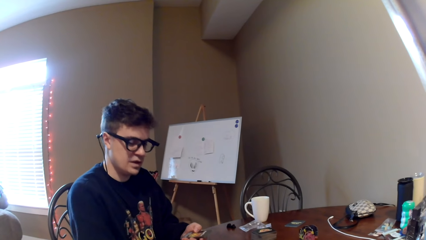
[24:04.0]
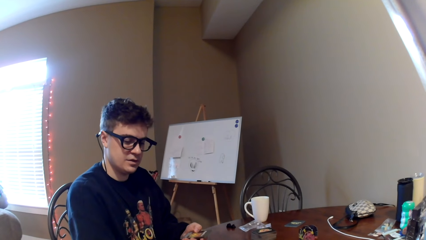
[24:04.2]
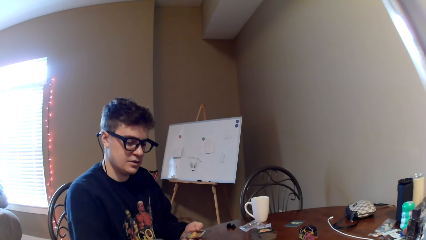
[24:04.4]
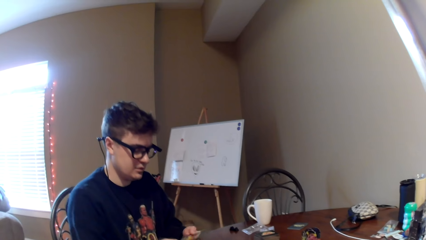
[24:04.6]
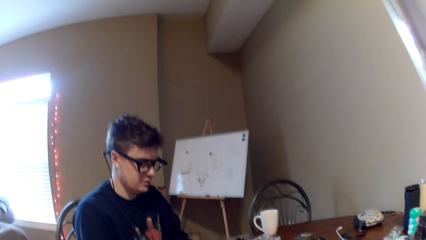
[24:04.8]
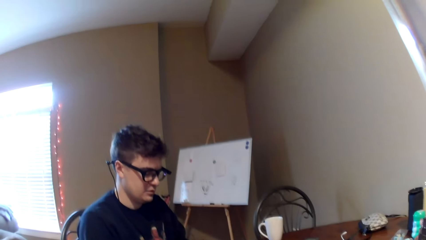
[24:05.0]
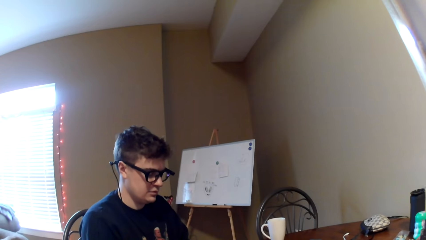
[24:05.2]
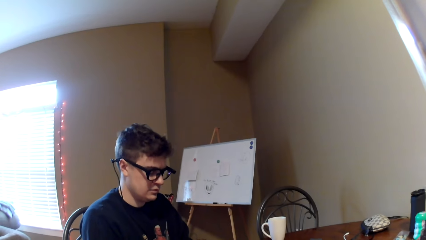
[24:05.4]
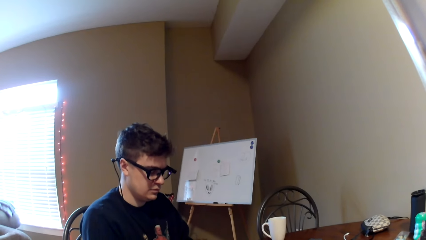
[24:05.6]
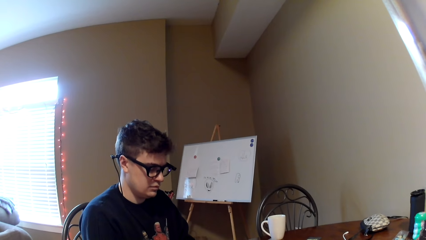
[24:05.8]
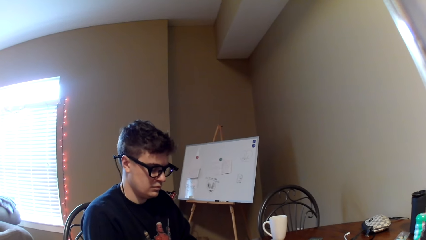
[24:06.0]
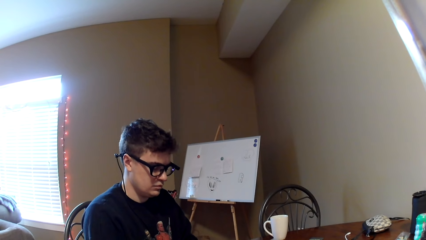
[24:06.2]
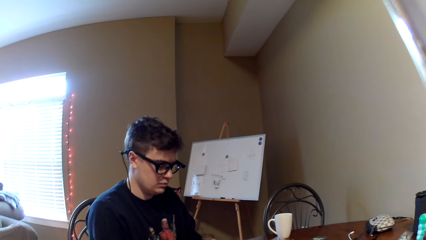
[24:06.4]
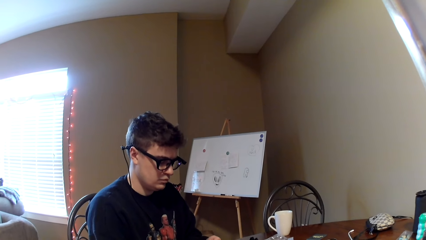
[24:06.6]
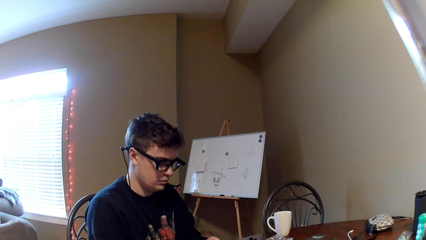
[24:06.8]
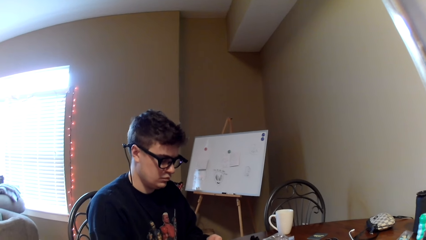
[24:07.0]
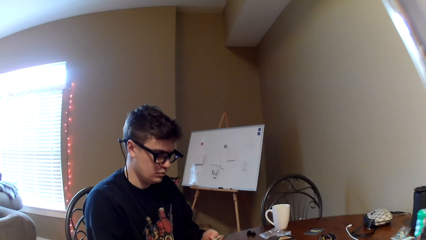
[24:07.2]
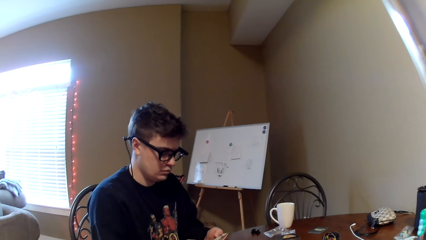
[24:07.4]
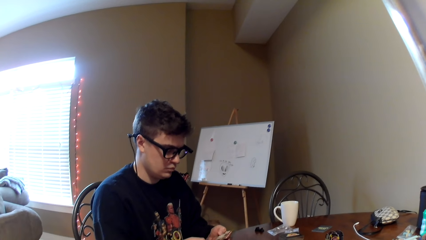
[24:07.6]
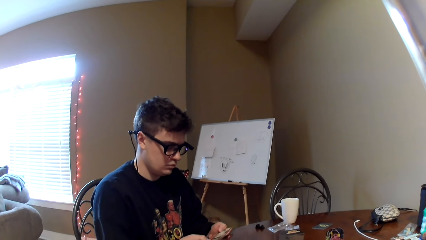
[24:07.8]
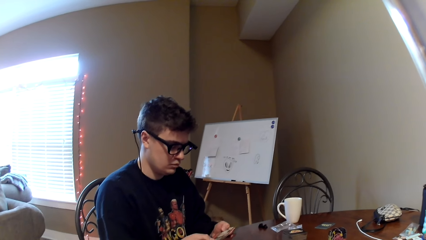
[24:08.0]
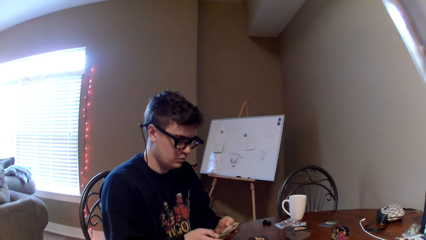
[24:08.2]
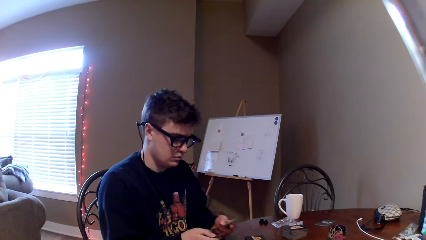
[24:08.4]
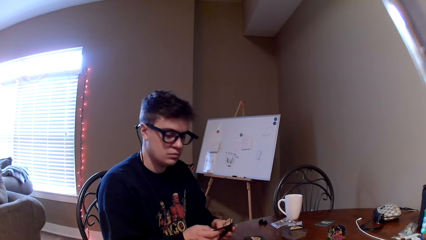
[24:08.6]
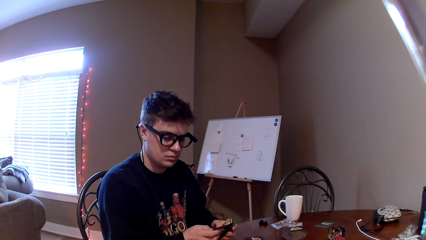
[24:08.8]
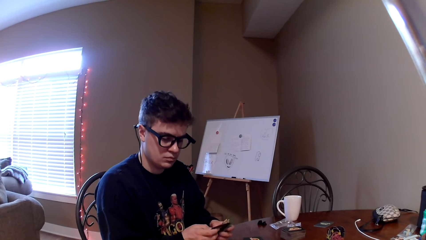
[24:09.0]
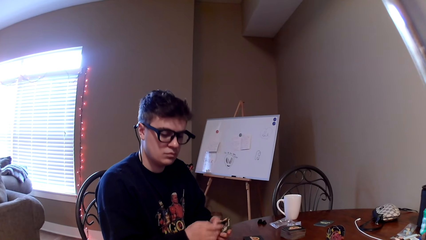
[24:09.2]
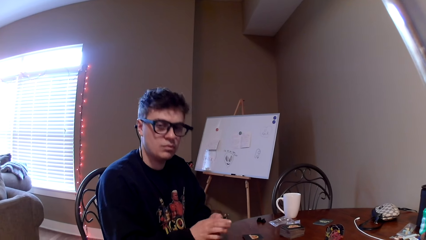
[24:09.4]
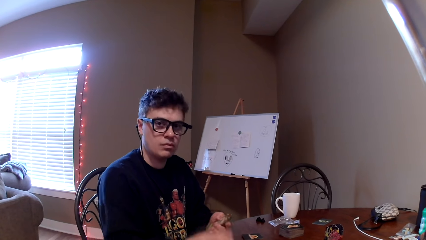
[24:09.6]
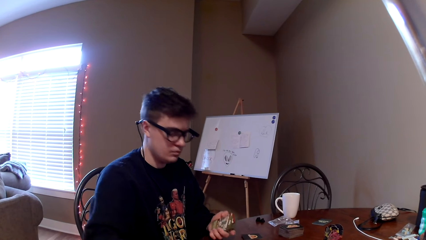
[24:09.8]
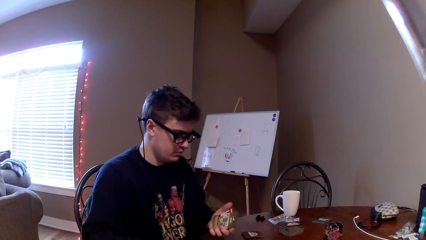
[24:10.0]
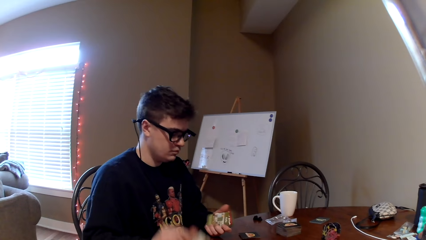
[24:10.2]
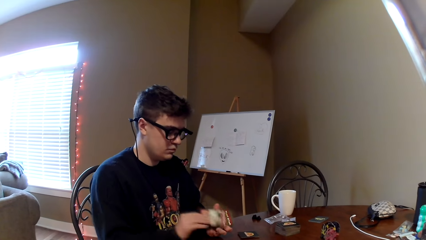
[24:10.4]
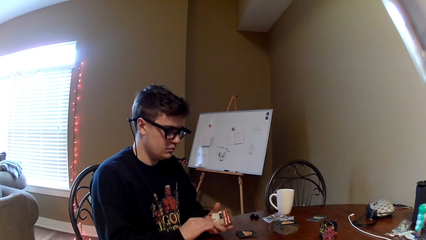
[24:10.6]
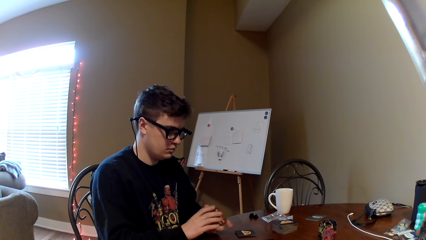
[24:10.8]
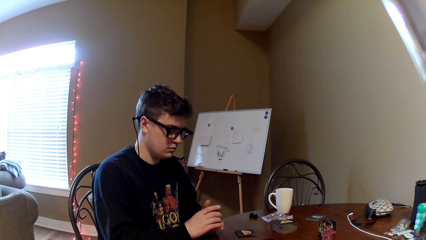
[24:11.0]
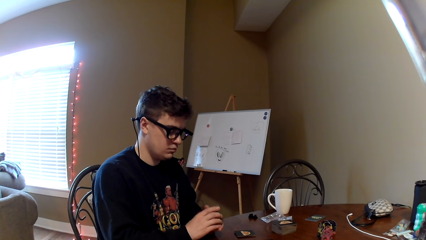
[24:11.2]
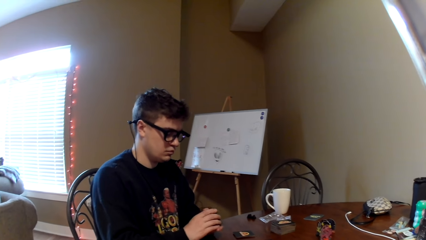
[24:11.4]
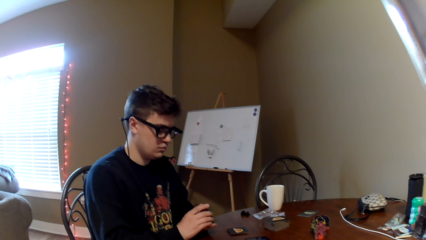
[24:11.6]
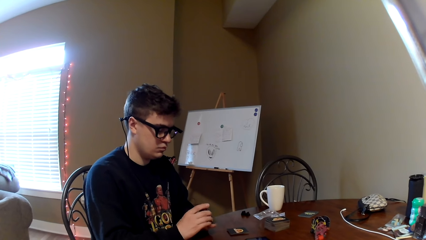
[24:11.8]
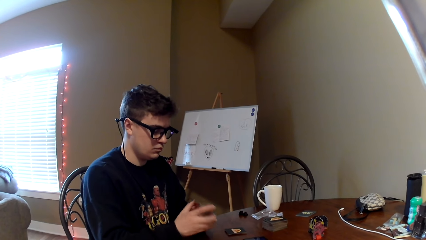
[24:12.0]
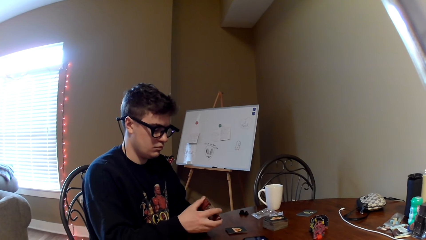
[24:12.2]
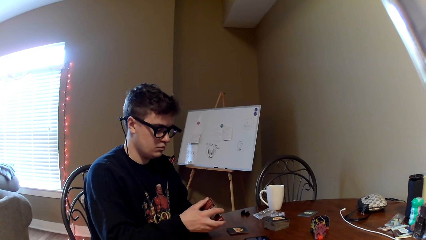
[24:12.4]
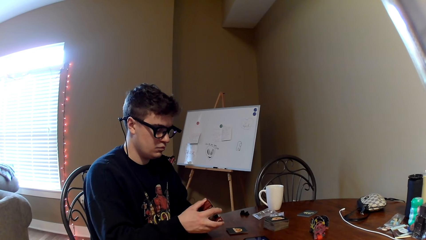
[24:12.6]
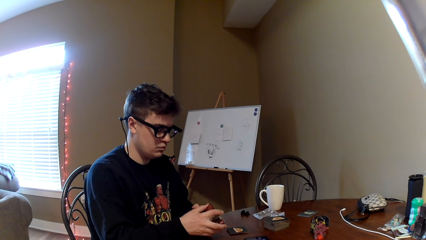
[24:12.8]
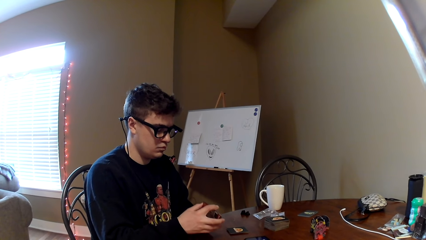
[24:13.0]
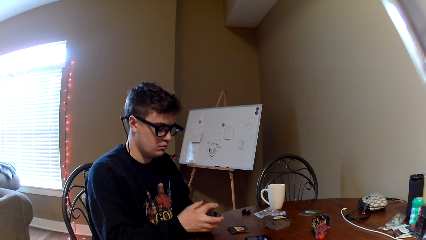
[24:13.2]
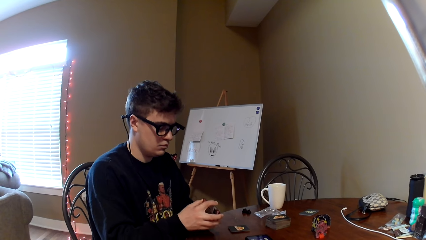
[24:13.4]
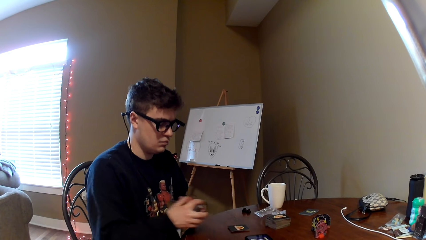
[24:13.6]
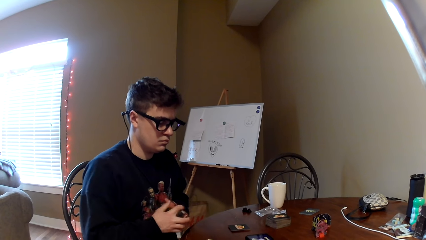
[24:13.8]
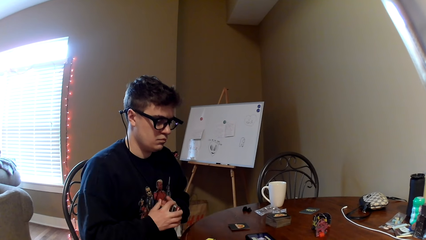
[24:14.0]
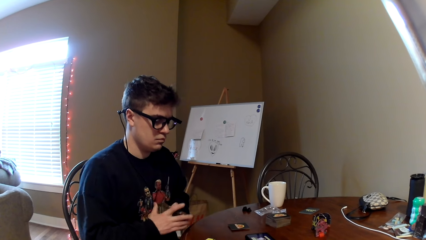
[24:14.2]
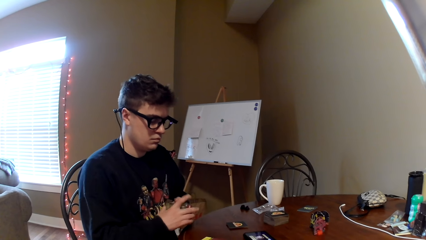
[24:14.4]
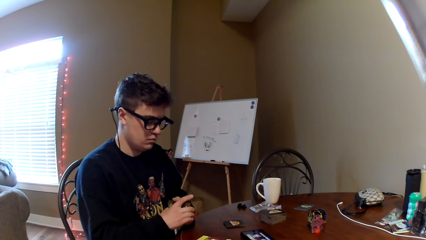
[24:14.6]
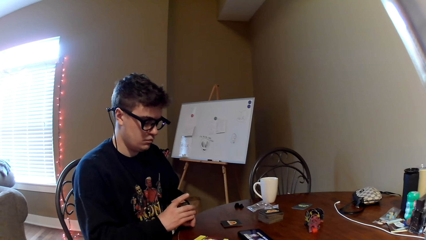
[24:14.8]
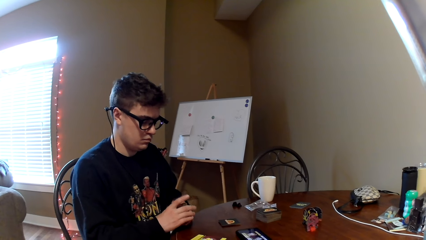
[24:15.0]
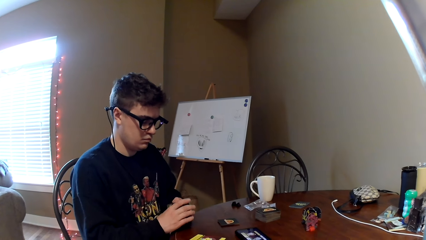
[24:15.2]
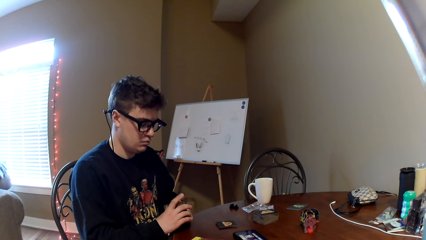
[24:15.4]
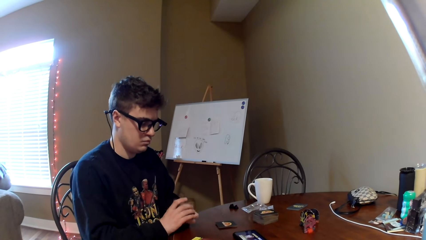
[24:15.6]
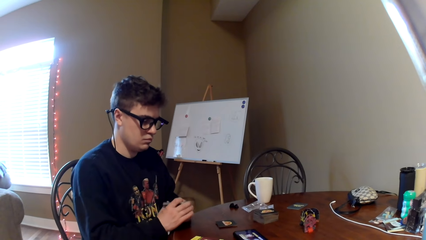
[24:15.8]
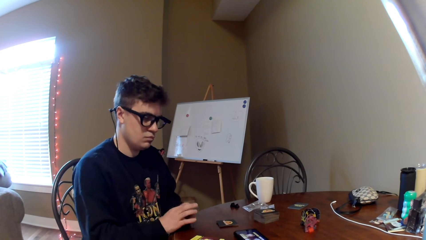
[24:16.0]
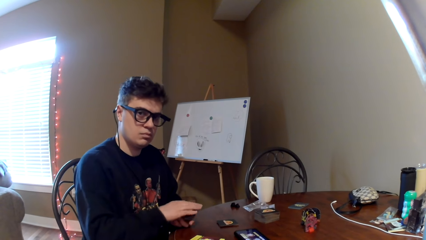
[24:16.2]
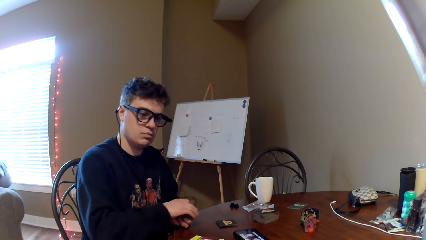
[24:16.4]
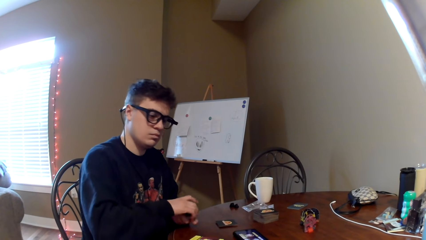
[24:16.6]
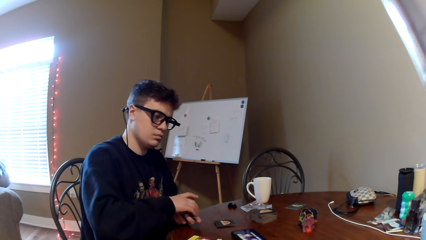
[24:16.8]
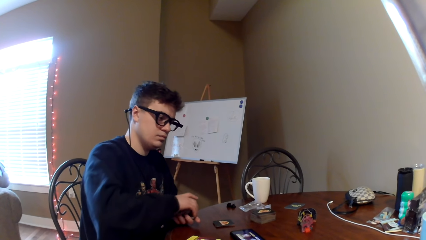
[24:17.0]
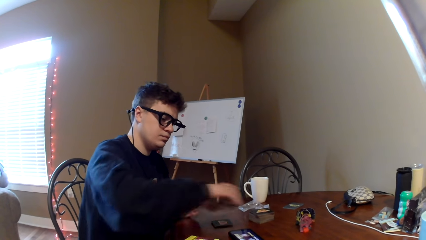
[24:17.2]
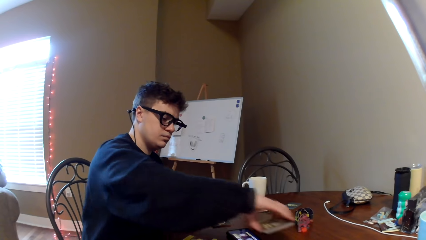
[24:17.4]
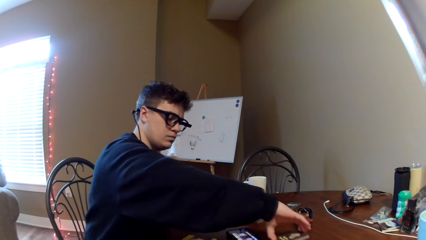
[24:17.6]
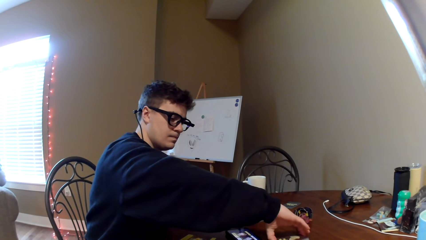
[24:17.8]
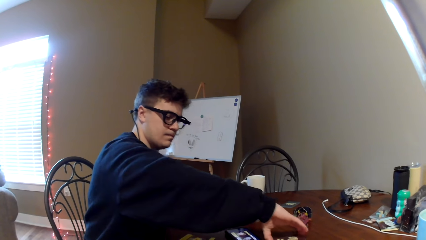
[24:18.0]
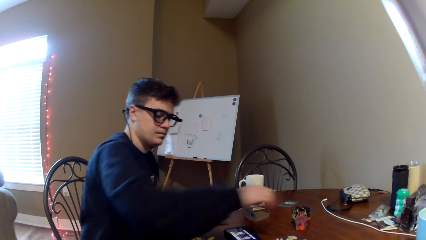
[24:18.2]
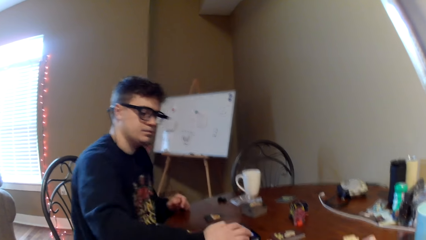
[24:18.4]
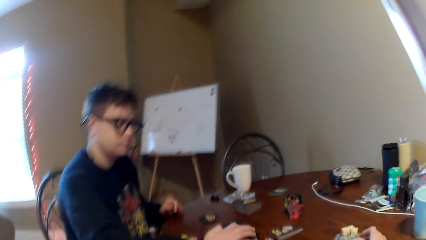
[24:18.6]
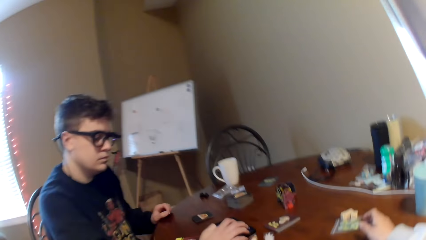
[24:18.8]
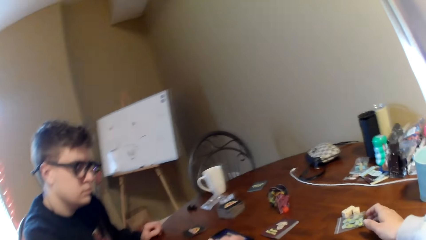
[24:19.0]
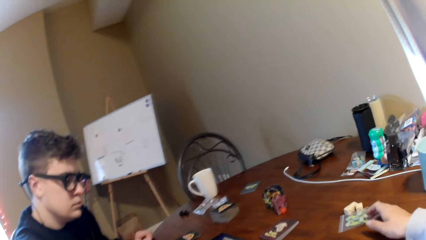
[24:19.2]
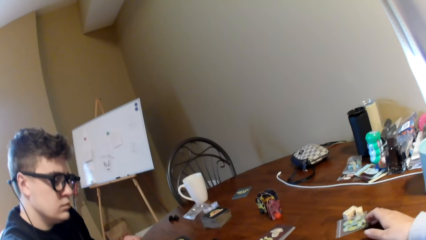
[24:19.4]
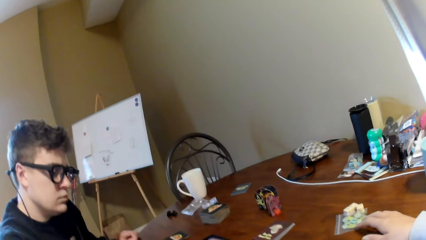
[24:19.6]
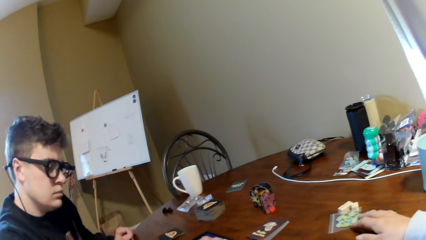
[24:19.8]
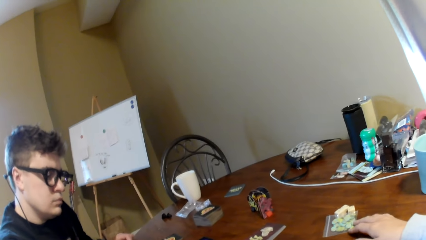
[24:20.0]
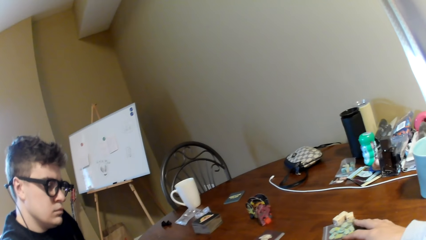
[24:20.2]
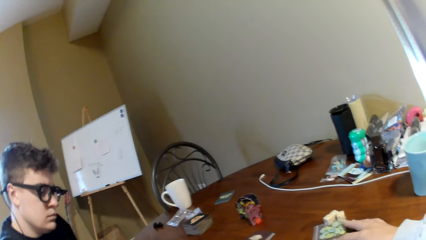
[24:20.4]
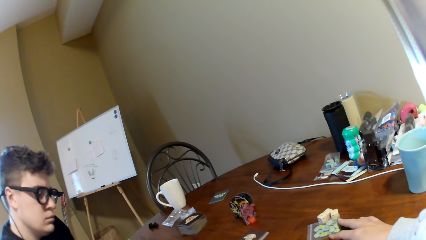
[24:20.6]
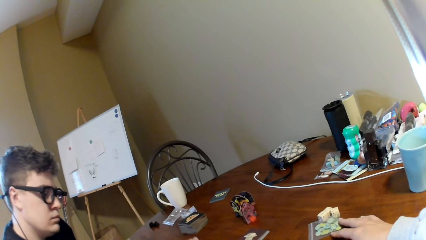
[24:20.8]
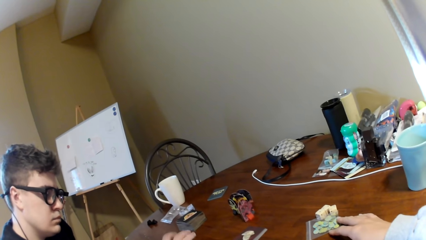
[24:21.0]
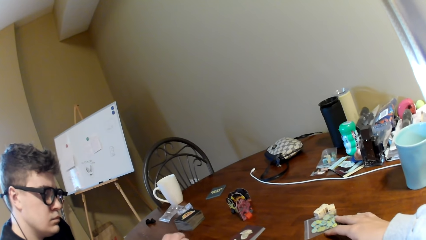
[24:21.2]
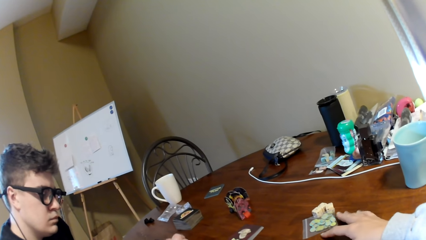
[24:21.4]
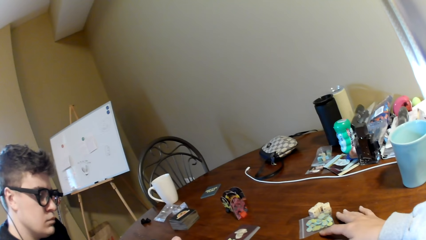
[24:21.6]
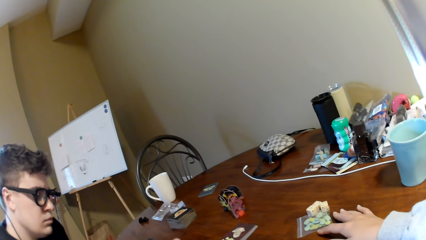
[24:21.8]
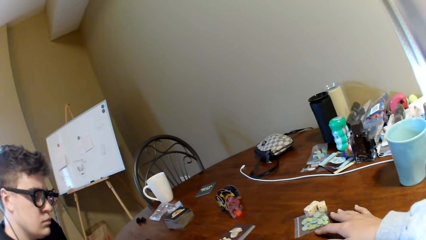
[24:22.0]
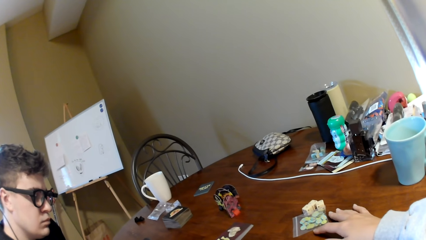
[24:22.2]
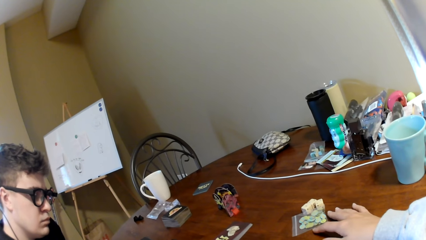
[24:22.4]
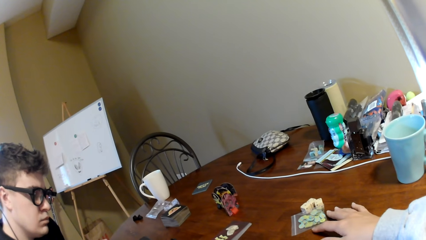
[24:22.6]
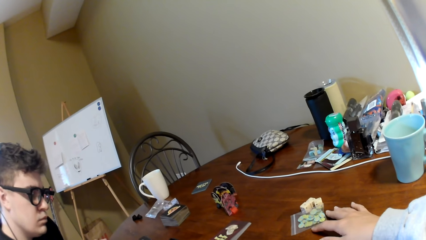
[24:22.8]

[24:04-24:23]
A man adjusts the cards on his hand. The camera wearer interacts with the man. The man adjusts the cards on his hand, picks the card, and arranges the cards. The camera wearer looks around a room. The man adjusts the cards on his hands and puts the cards on the table. The camera wearer looks around. They adjust the cards on the table.
